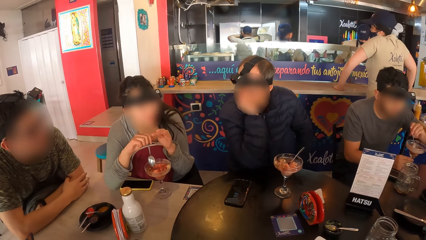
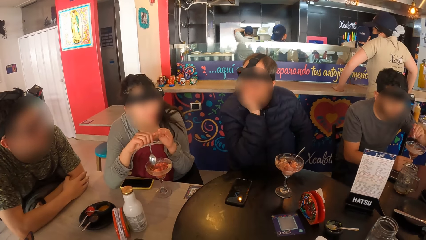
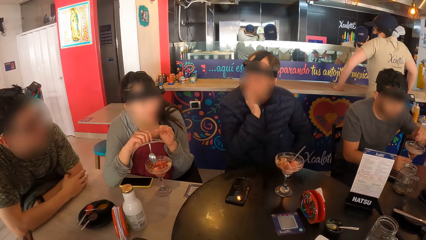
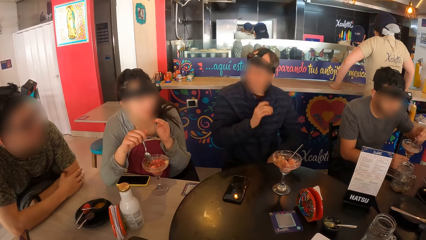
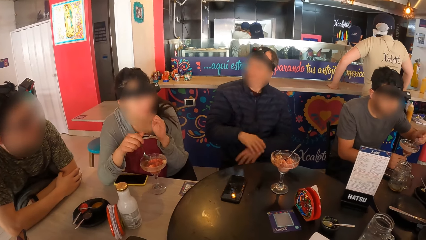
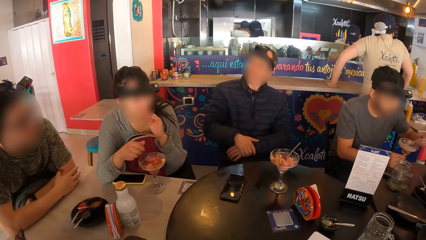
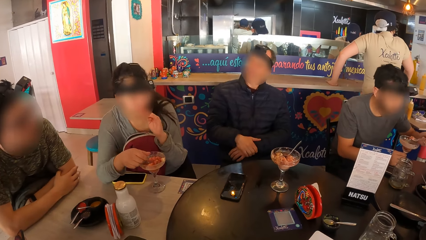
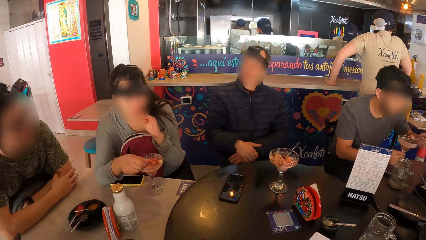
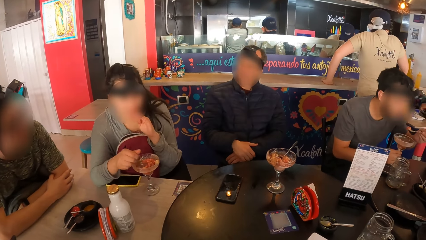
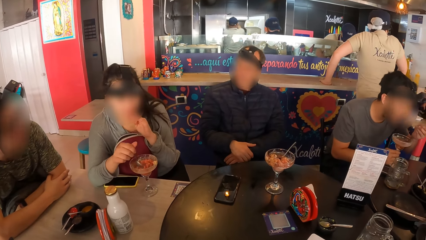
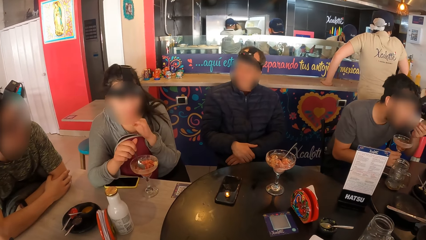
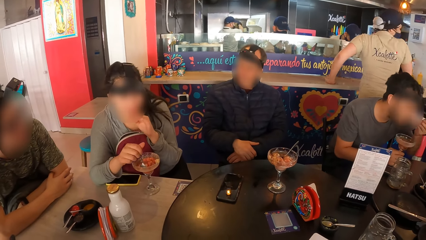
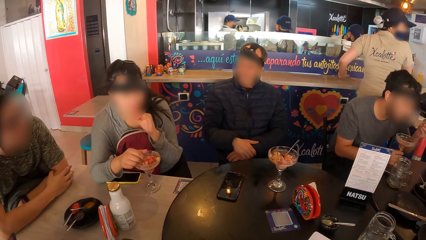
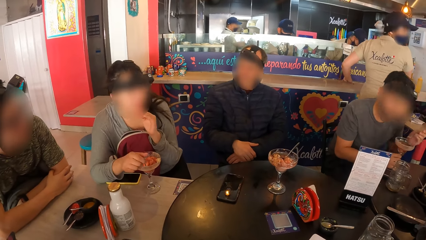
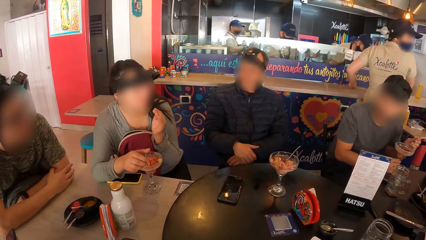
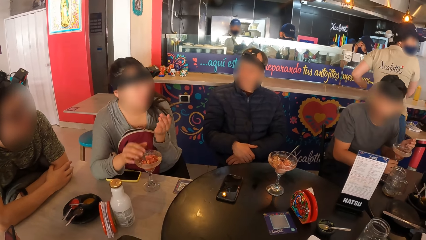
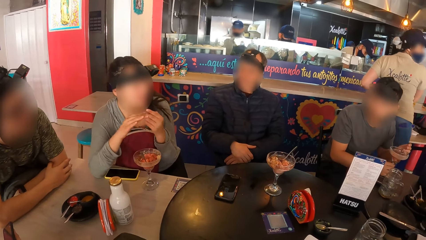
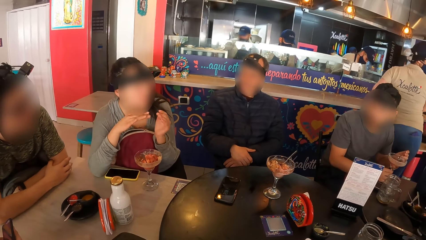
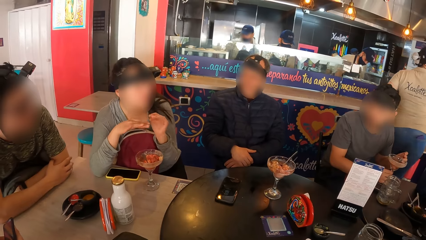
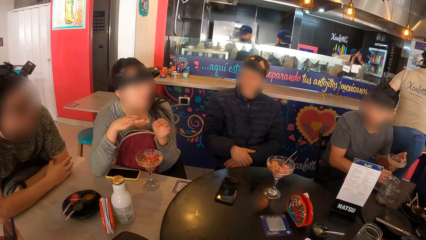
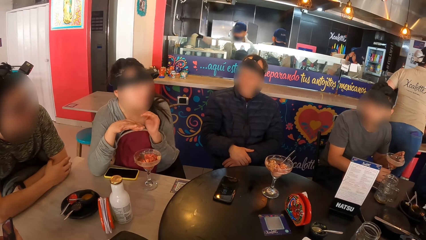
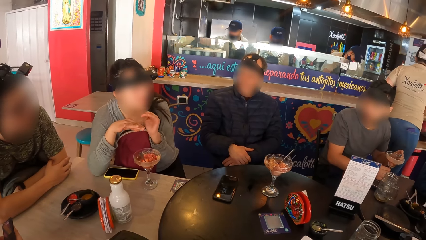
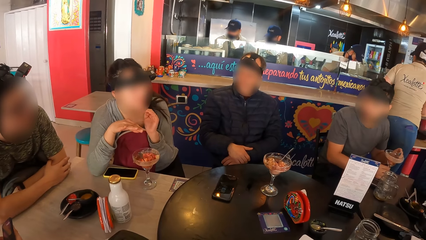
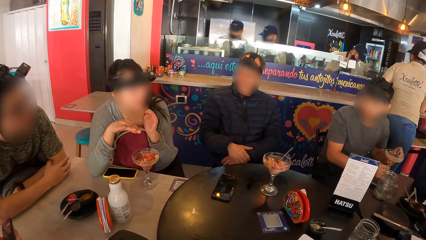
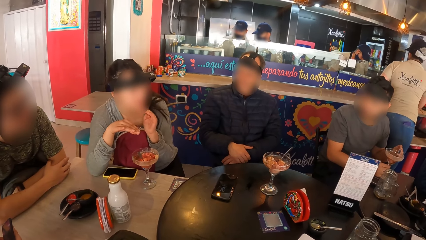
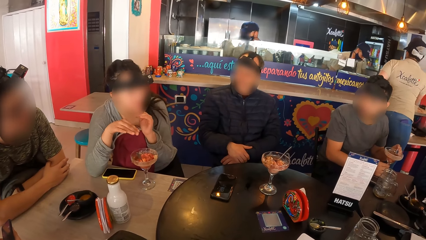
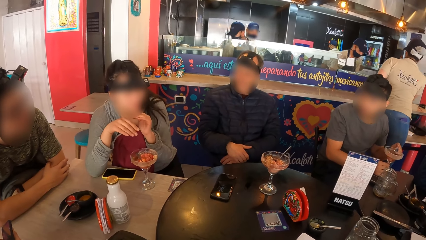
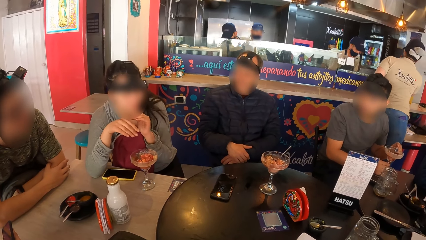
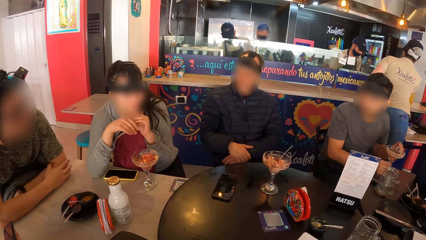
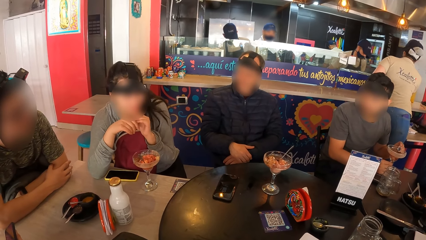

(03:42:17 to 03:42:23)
The woman drops a spoon in her right hand in a cup of ice-cream on a table.

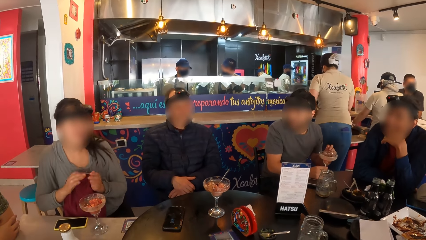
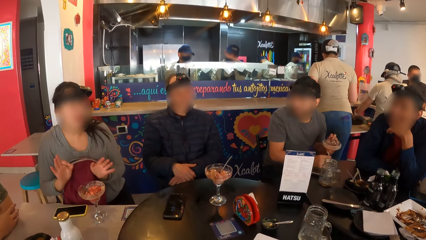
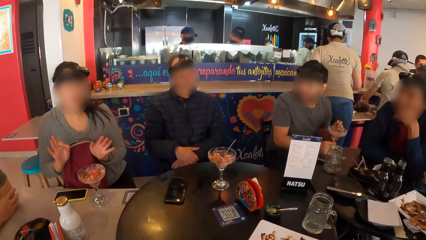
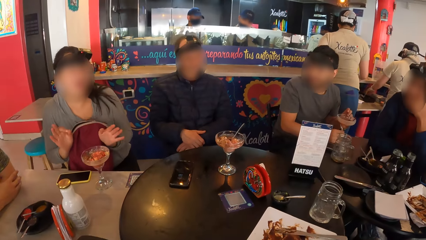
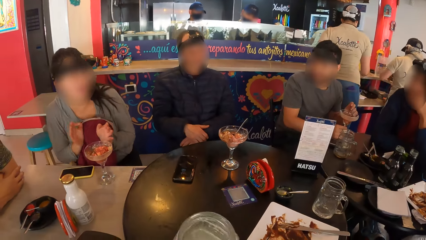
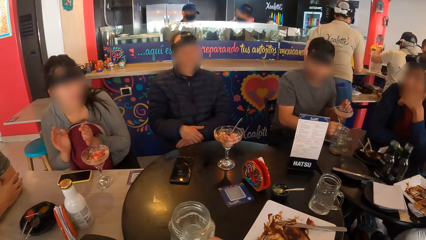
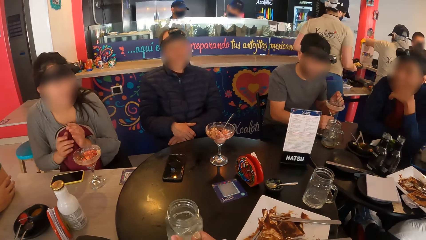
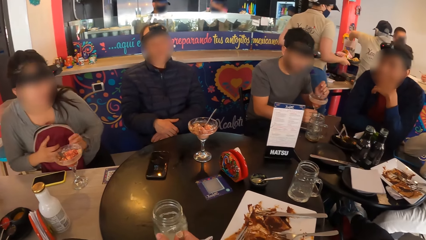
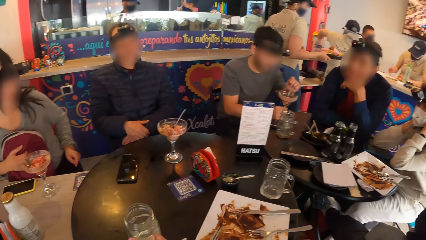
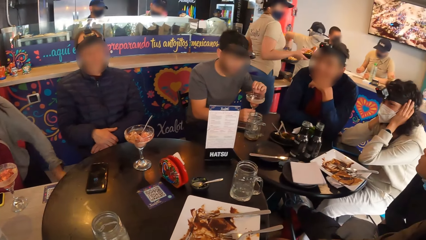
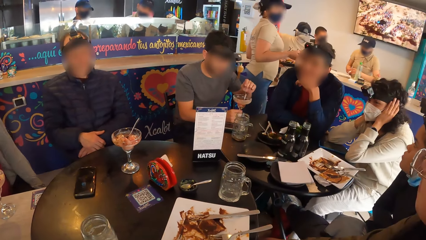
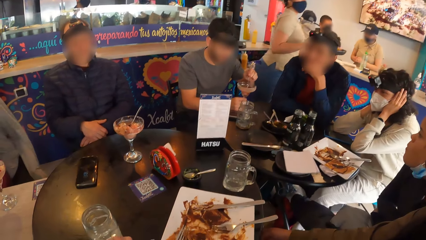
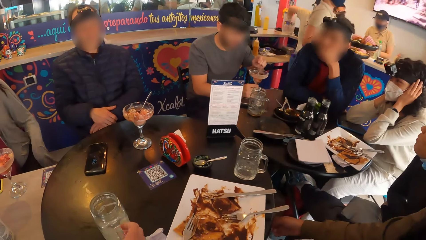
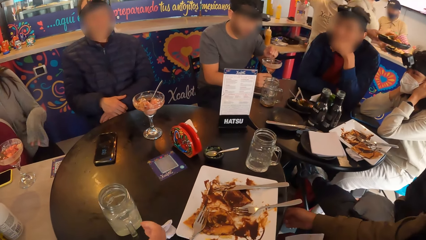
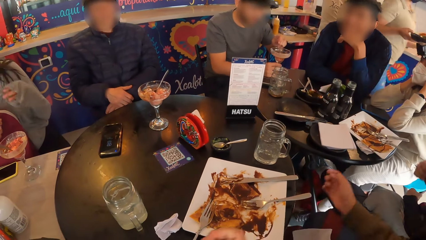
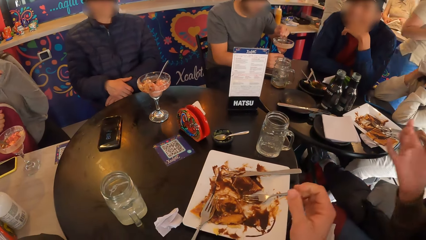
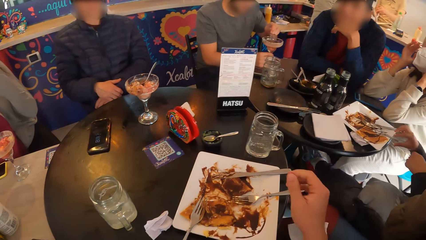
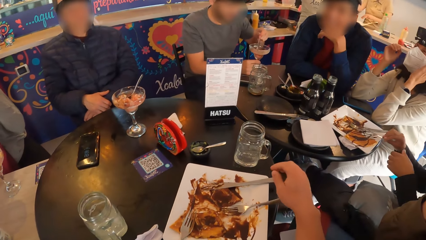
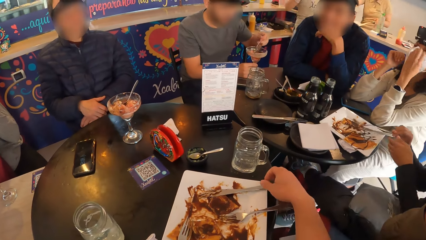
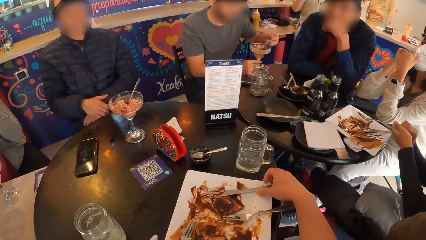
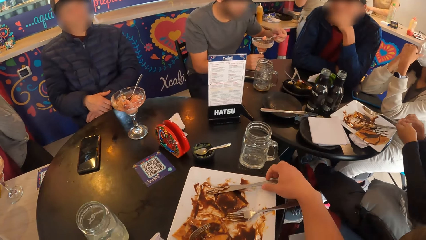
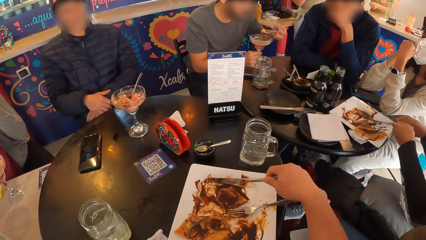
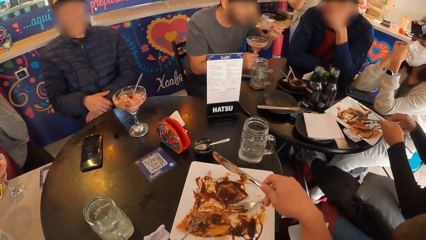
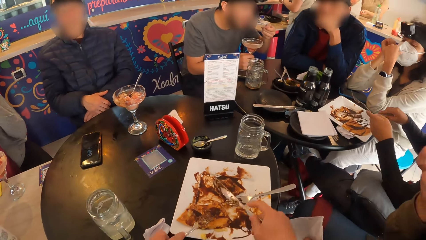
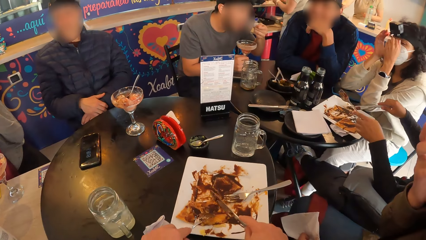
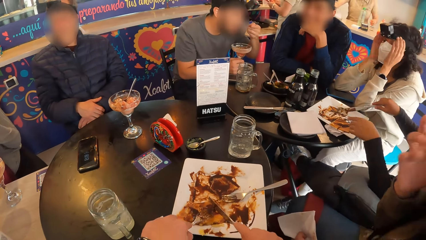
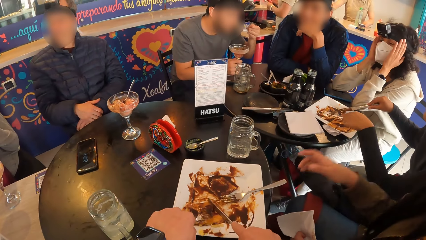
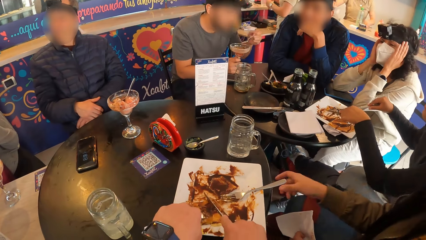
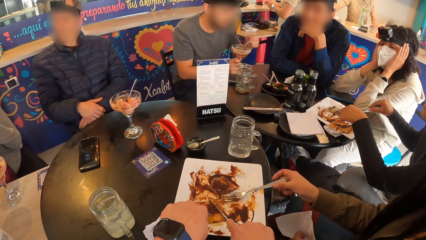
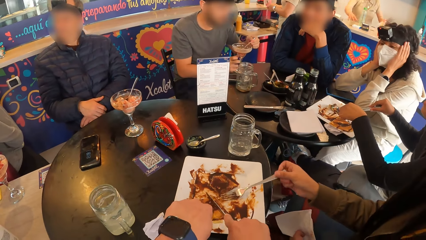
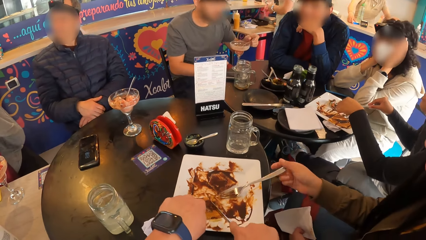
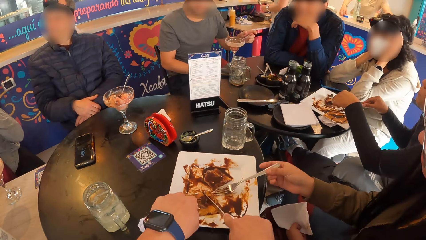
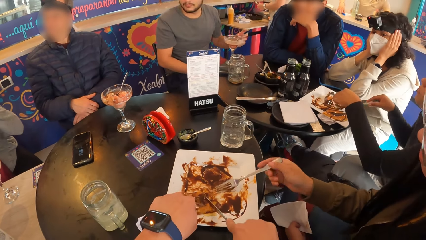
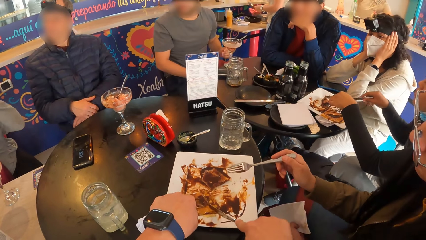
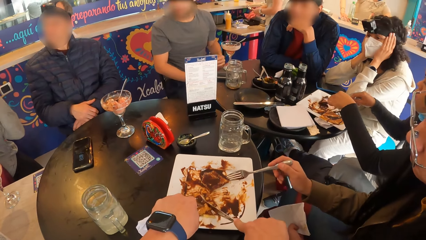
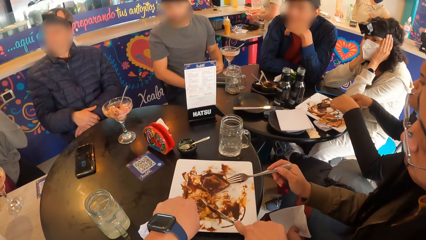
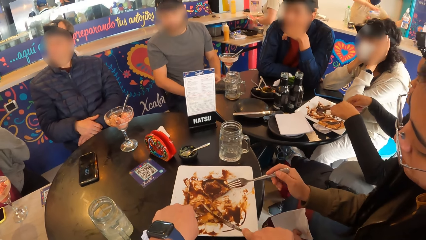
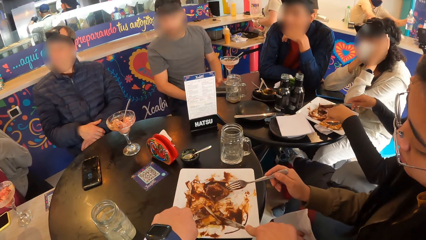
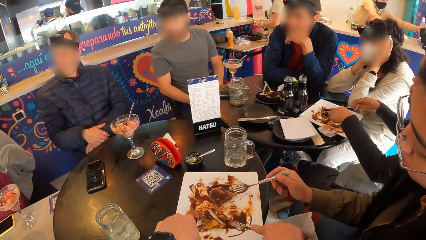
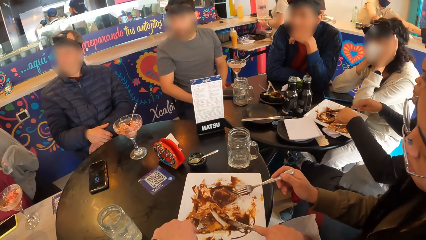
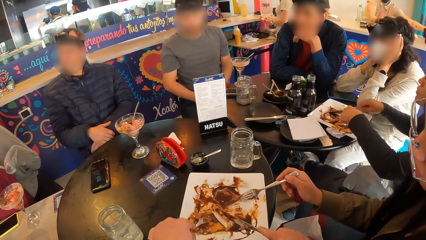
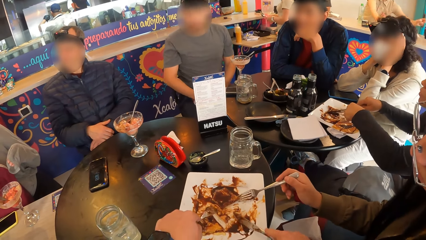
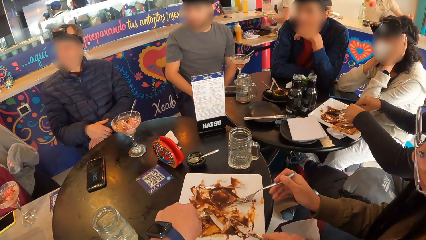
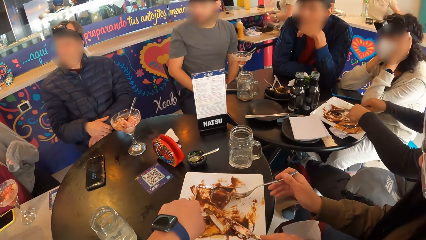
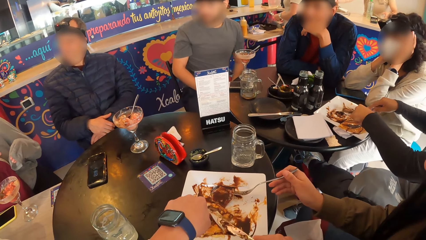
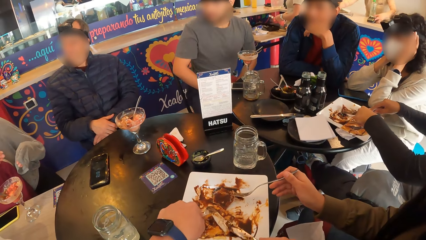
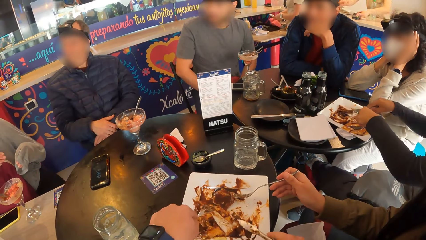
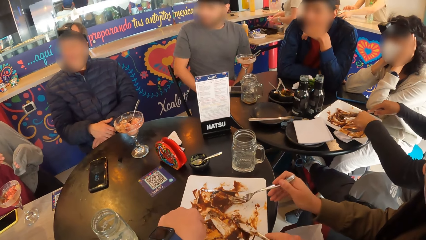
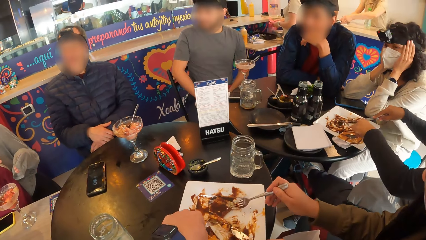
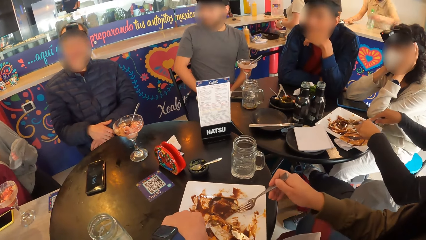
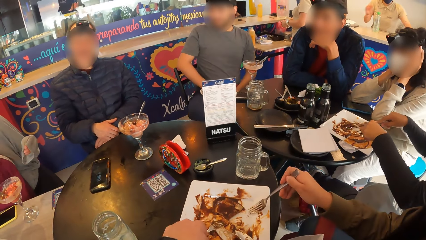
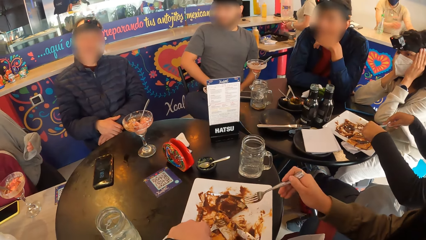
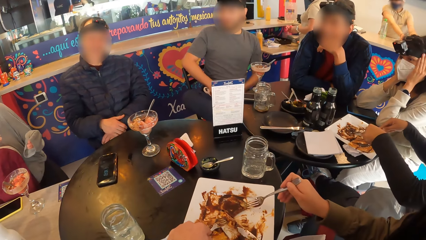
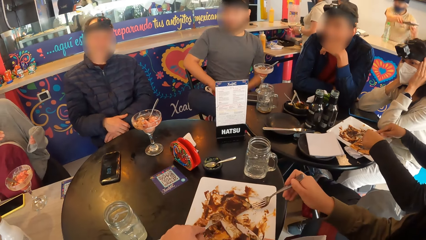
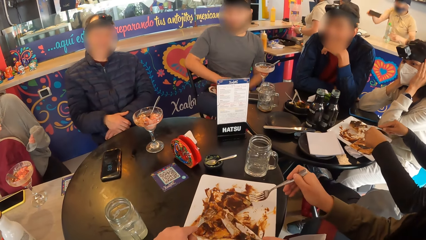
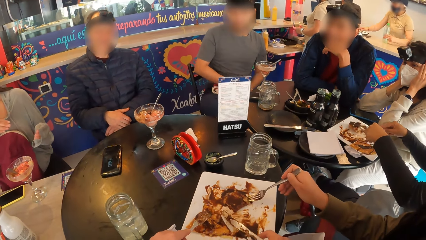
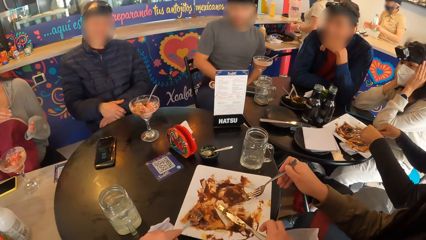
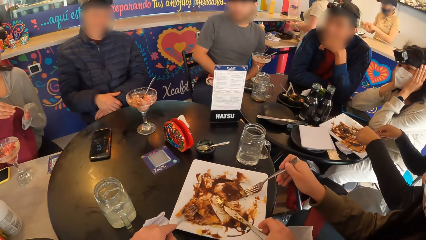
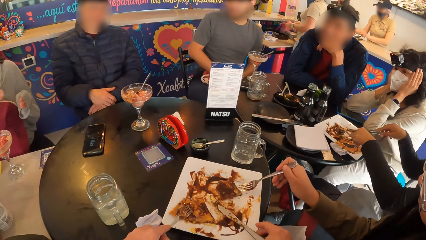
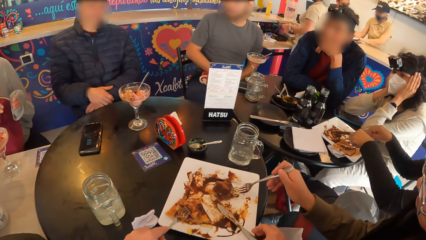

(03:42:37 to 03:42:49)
The camera wearer puts the cup on the table. A woman picks the fork in the plate with her right hand. The camera wearer picks the knife in the plate on the table with his right hand. The woman passes the fork in her right hand to her left hand and picks the knife from the plate with her right hand. The camera wearer slices the waffles with the knife in his right hand. The woman slices the waffles in the plate with the knife in her right hand.
